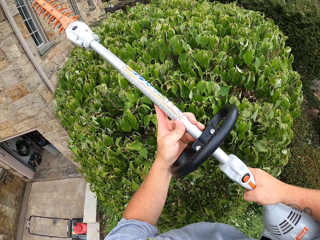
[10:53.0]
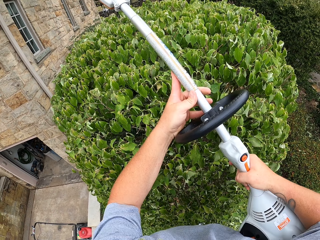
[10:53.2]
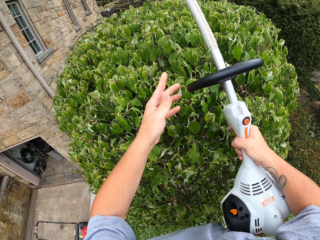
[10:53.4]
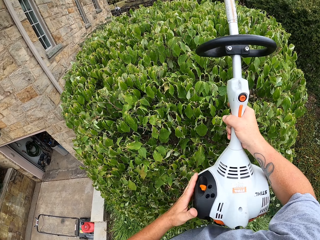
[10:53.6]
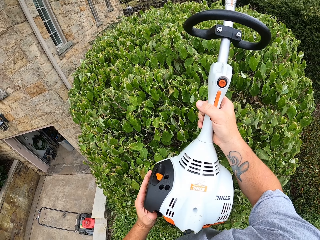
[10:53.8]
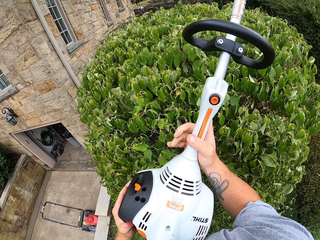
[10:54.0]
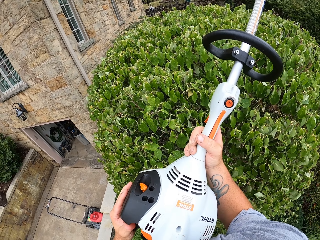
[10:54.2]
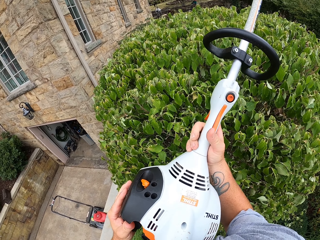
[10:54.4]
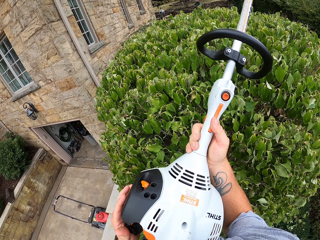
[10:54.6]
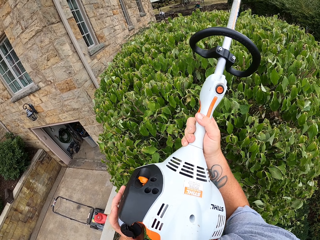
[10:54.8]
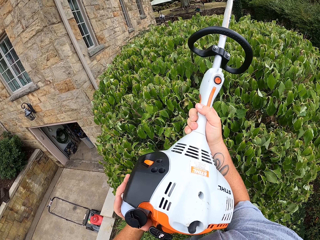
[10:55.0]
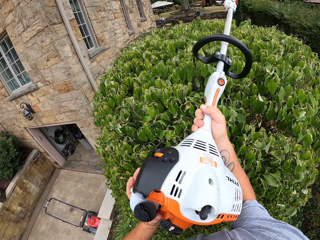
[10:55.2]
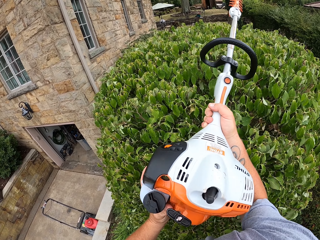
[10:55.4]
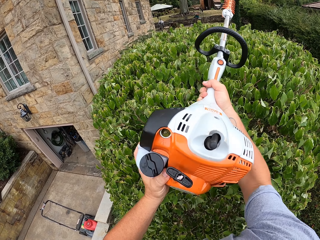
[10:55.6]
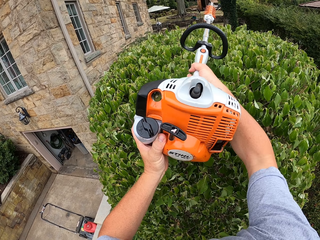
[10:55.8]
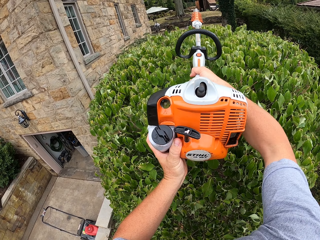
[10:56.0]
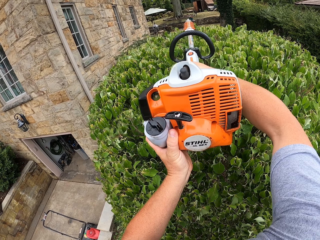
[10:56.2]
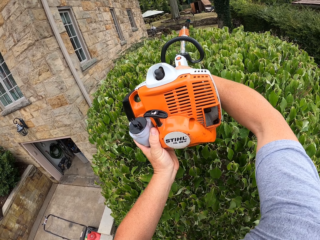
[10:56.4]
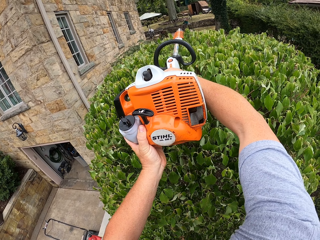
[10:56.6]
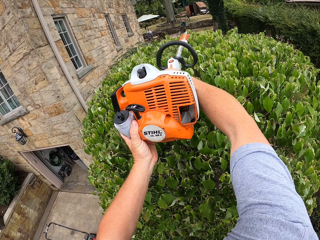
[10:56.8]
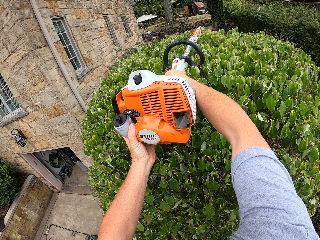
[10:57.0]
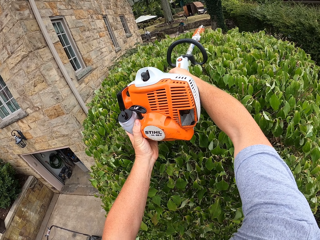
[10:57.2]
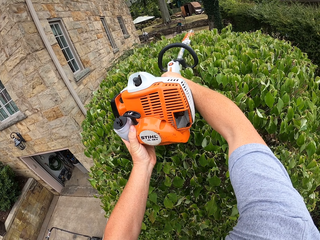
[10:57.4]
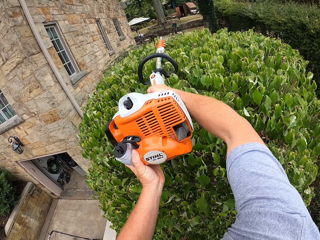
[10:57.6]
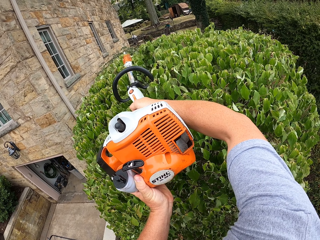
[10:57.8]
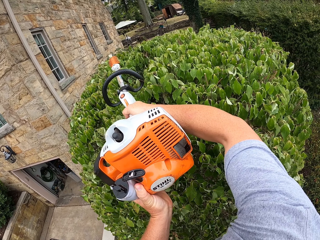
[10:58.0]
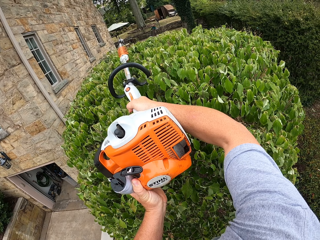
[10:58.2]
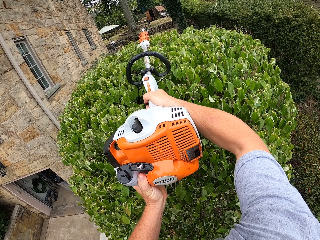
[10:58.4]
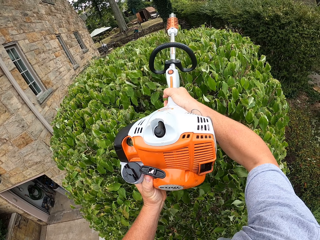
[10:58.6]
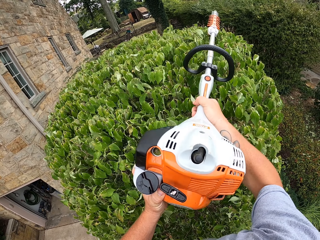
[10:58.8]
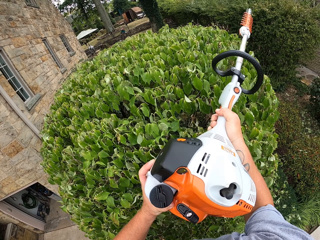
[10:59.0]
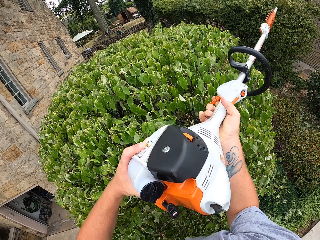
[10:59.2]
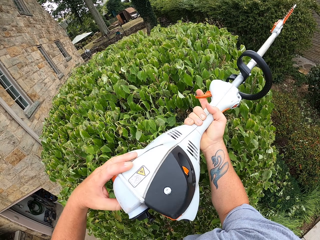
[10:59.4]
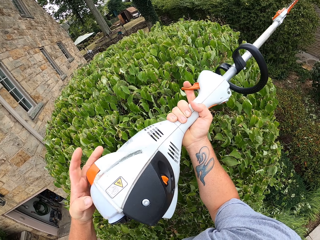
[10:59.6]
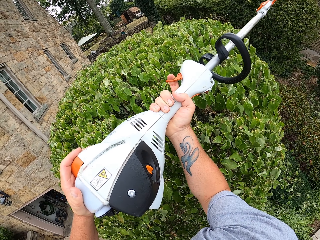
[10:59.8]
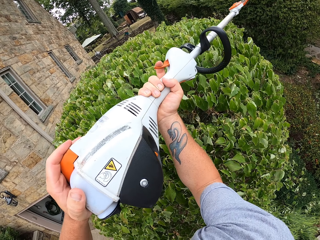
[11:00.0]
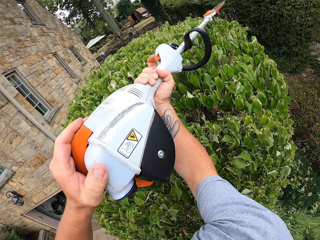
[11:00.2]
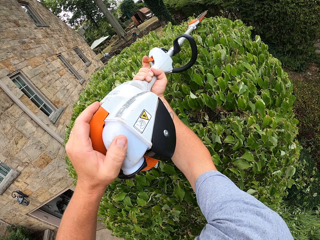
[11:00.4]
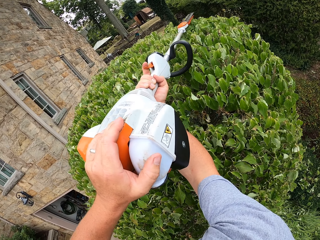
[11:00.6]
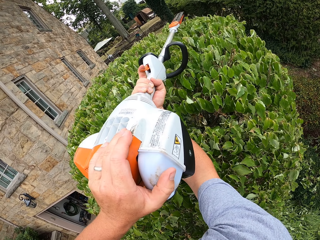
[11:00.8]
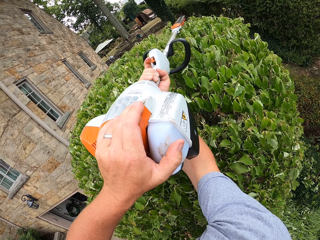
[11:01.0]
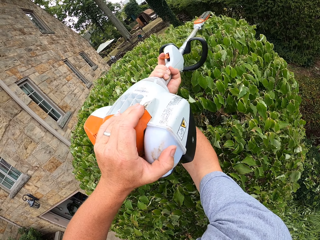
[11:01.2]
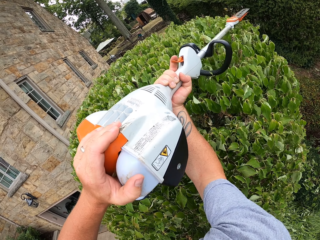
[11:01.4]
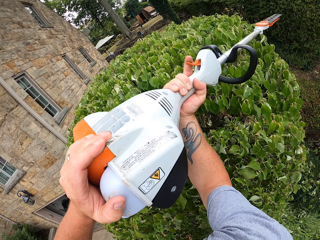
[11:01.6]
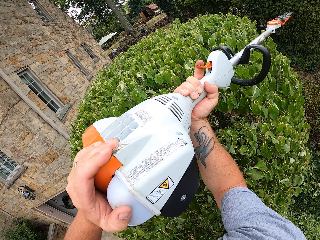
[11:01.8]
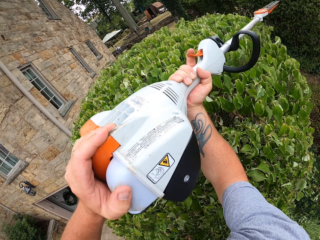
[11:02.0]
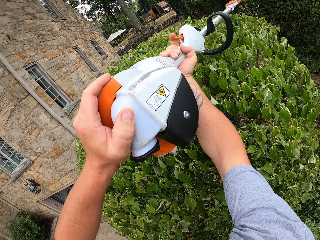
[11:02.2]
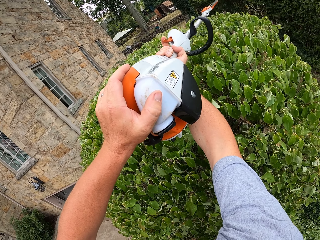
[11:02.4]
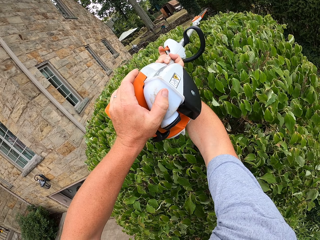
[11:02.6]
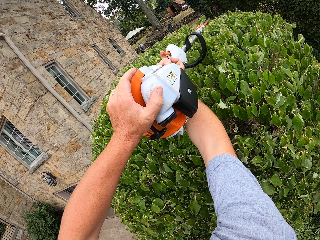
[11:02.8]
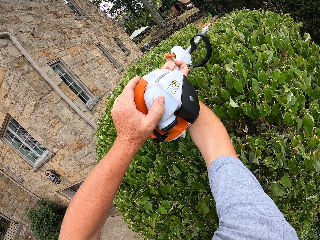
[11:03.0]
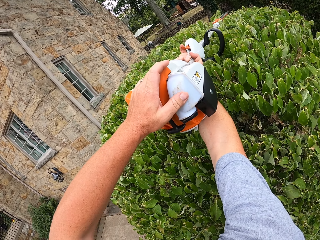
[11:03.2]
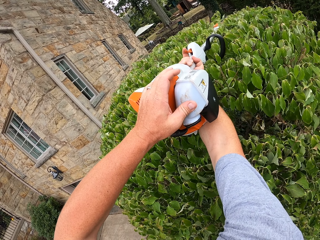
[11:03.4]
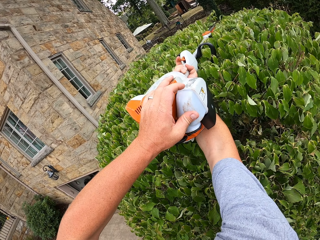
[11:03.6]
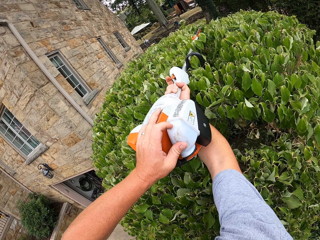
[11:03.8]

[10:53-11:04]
The camera wearer turns the hedge trimmer. They trim the shrub with the hedge trimmer. They turn the hedge trimmer. They trim the shrub with the hedge trimmer.

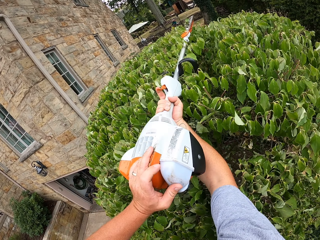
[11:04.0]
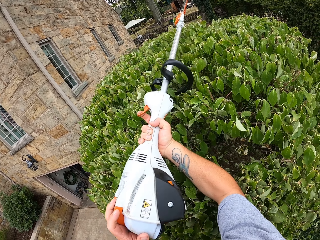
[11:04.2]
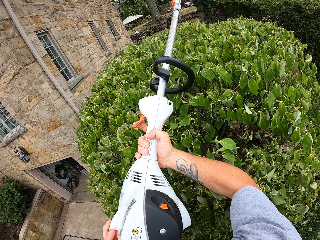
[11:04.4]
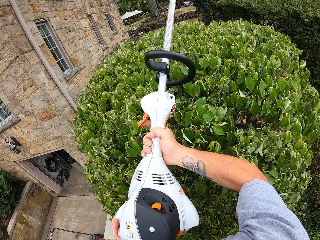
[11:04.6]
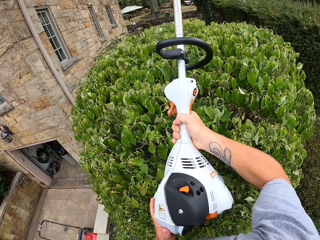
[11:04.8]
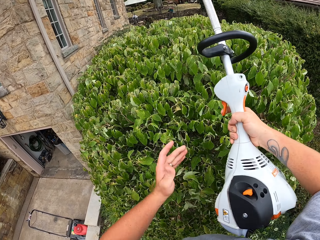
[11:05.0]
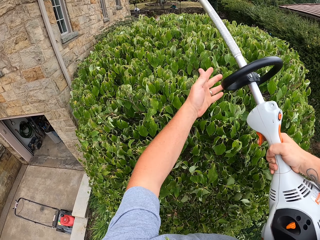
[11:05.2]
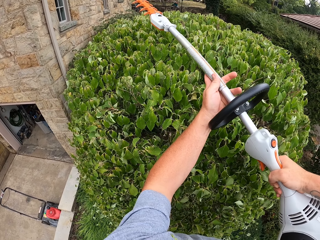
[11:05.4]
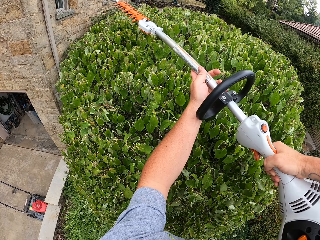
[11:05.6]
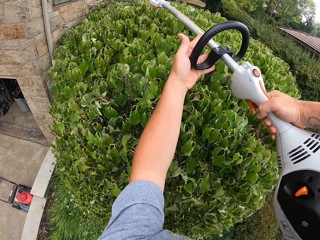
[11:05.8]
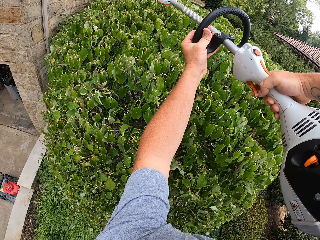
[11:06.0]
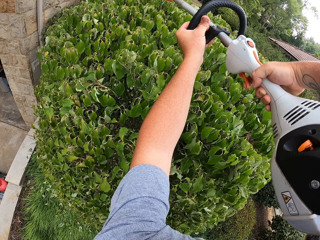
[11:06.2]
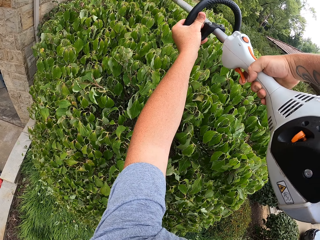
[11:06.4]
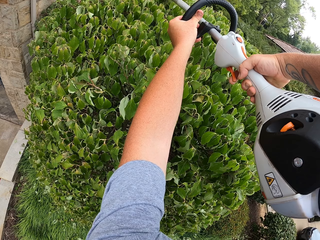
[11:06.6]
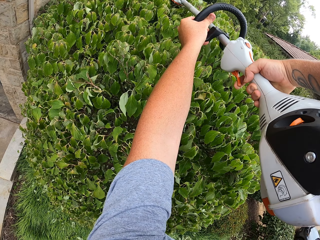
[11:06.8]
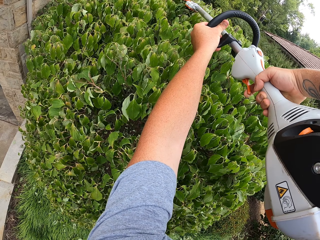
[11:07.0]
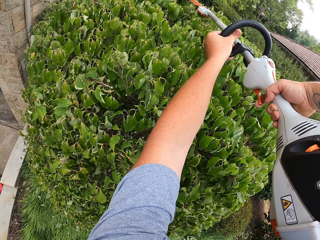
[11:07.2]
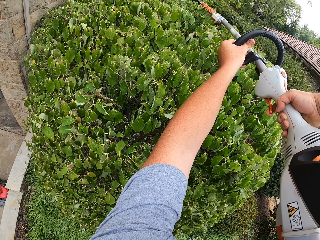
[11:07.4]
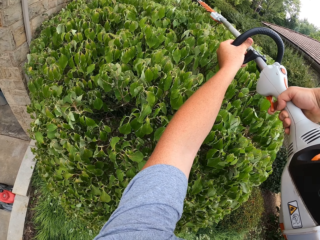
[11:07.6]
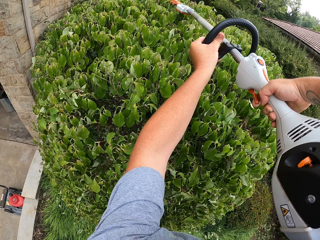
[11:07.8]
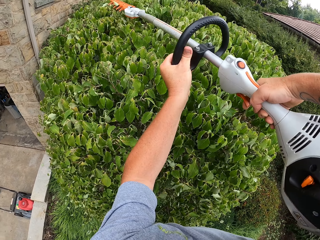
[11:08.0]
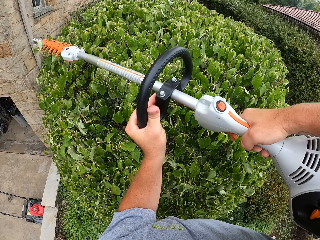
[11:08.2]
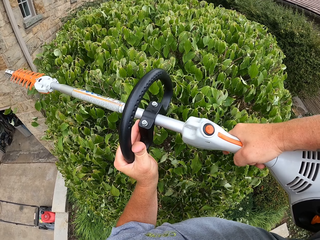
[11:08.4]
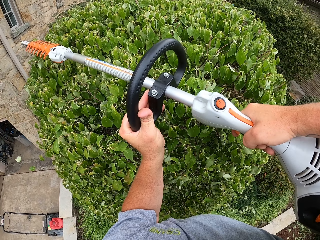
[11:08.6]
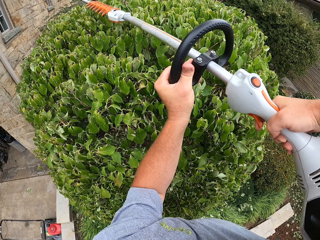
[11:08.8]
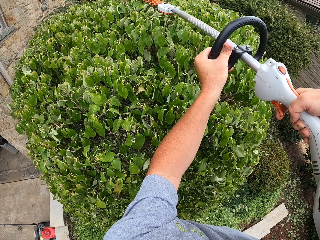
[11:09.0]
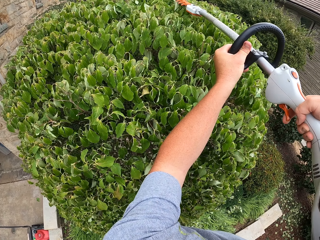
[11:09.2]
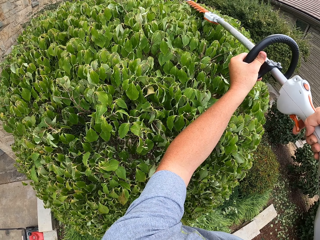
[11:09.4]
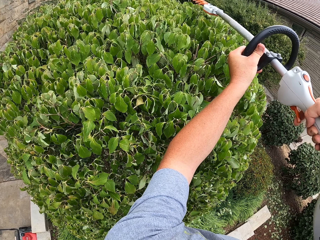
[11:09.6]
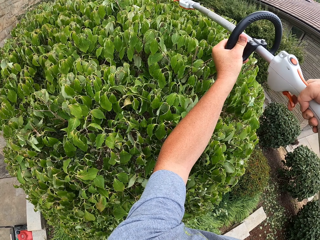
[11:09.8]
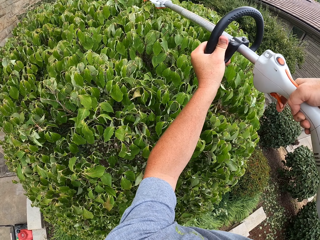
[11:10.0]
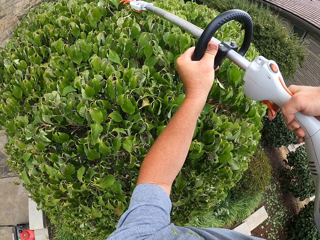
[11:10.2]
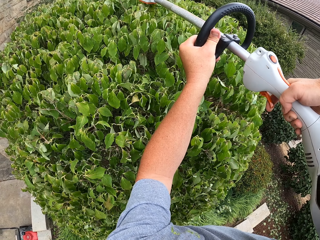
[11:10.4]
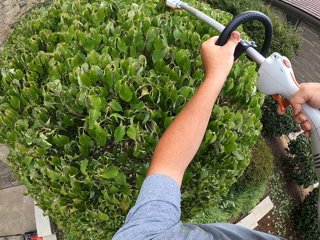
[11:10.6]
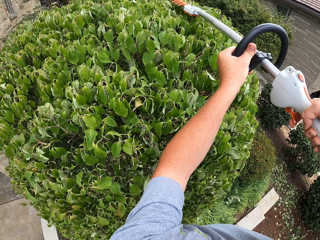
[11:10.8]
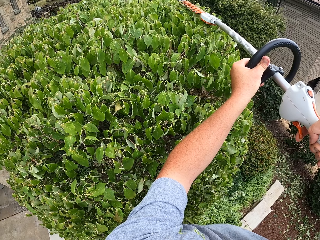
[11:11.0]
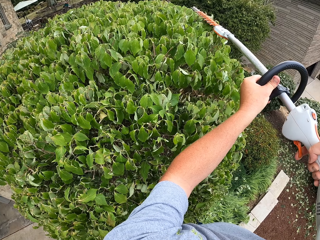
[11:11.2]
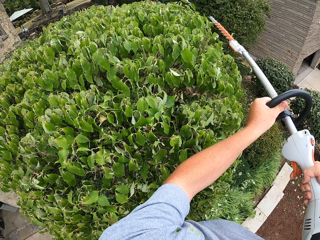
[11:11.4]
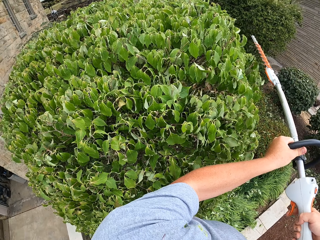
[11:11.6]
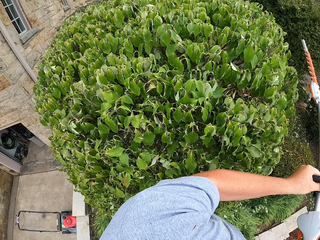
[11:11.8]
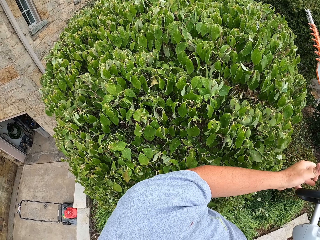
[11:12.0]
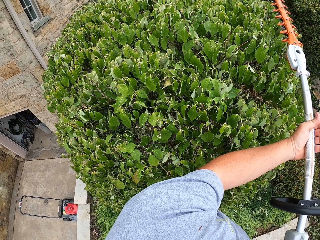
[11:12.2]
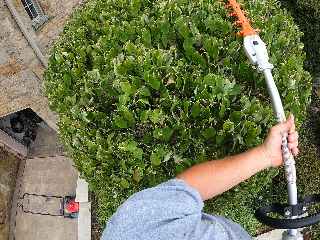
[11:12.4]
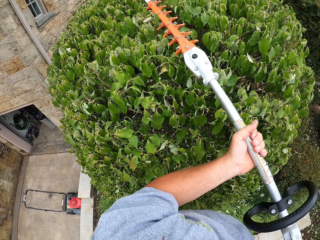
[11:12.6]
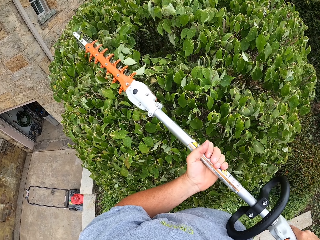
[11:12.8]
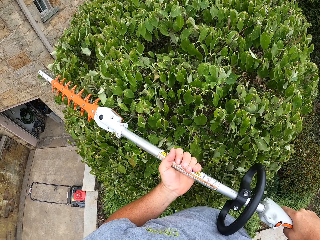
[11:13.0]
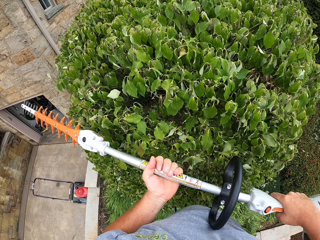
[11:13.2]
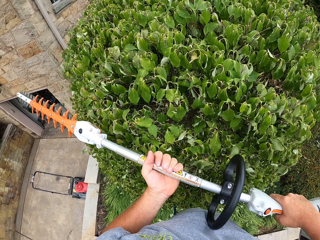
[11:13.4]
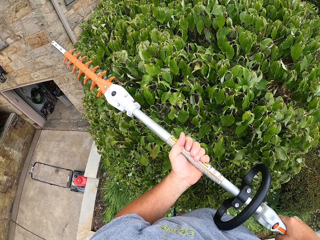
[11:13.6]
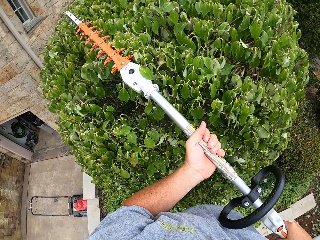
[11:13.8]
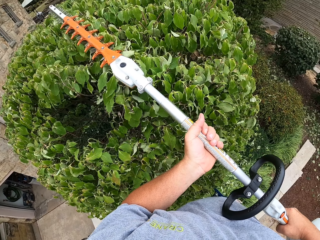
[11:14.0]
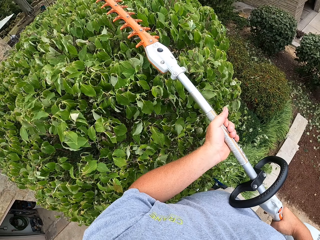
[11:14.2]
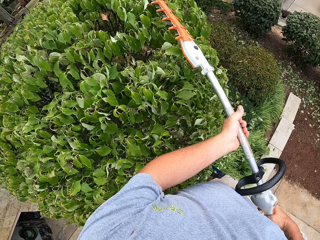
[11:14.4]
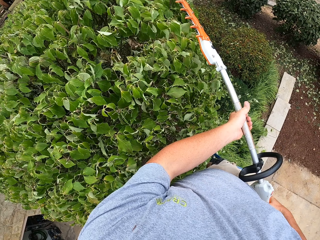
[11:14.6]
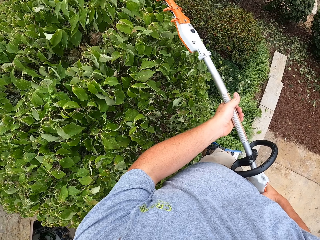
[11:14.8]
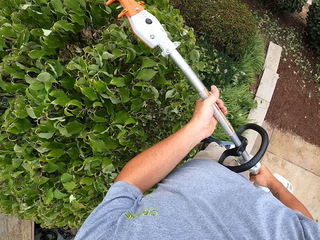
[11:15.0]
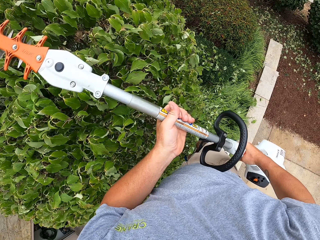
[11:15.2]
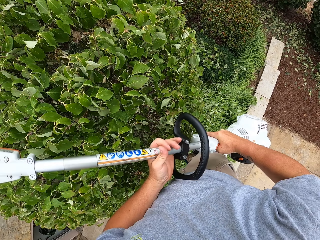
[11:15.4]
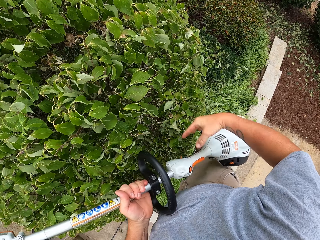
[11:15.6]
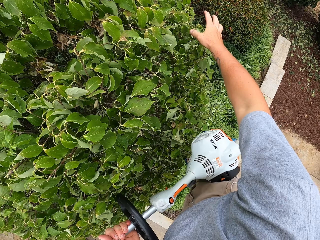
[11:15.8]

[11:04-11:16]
The camera wearer turns the hedge trimmer. They trim the shrub with the hedge trimmer.
